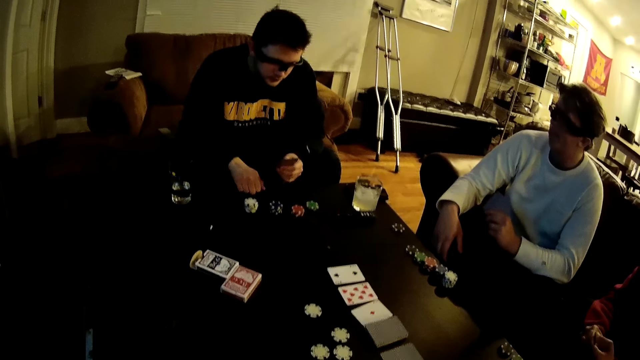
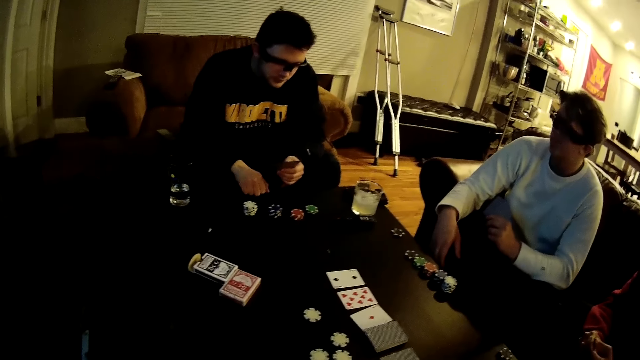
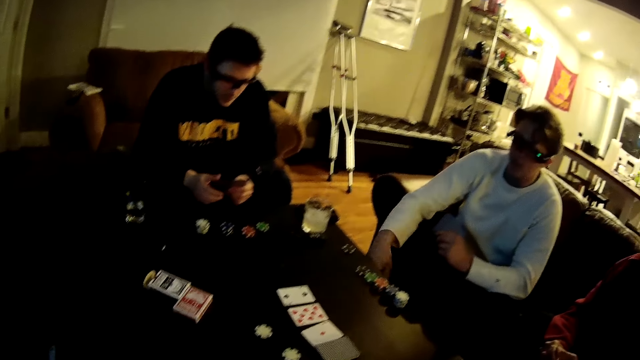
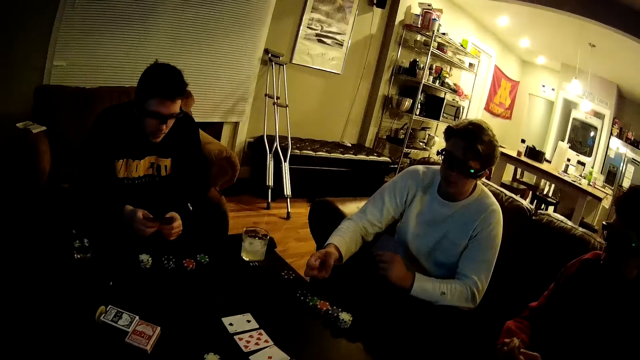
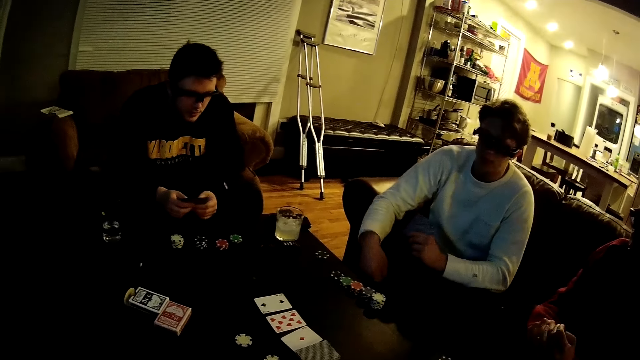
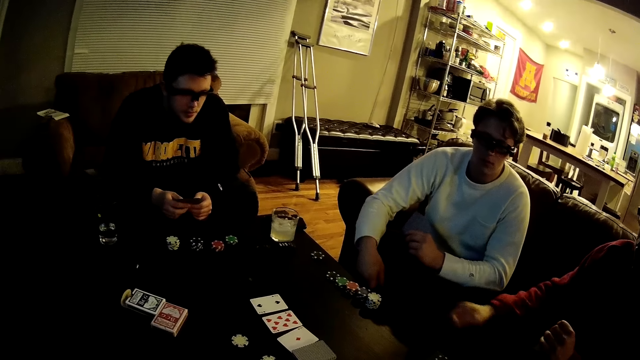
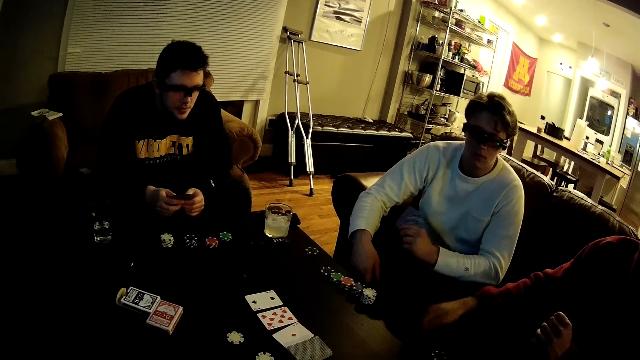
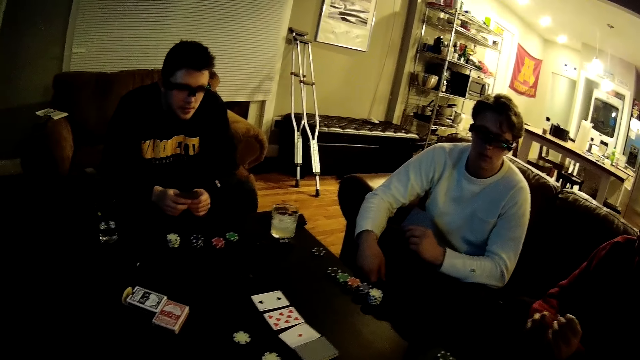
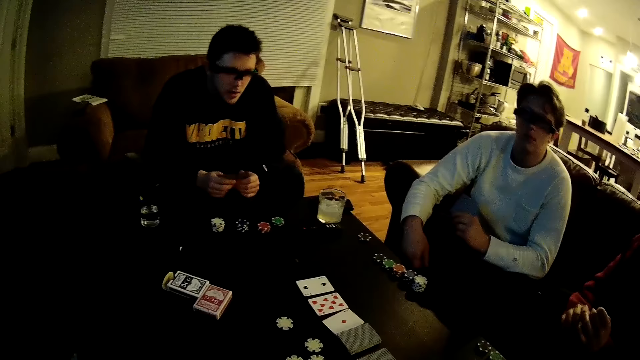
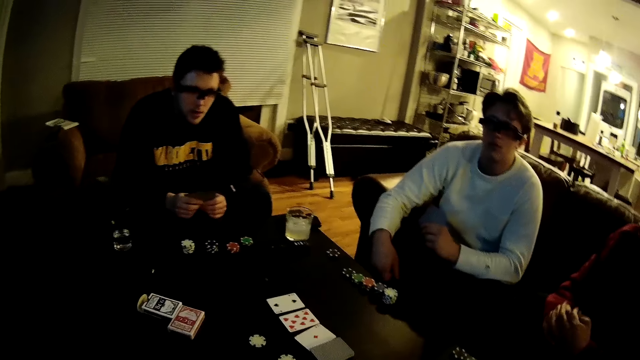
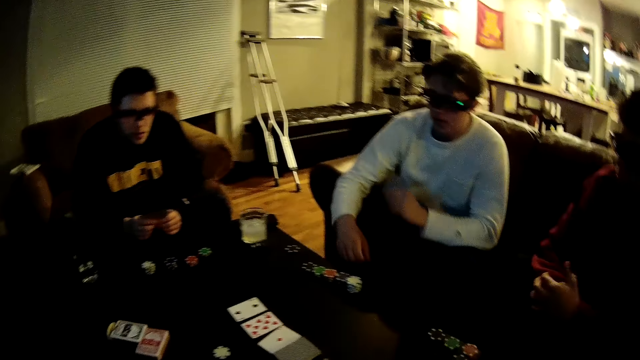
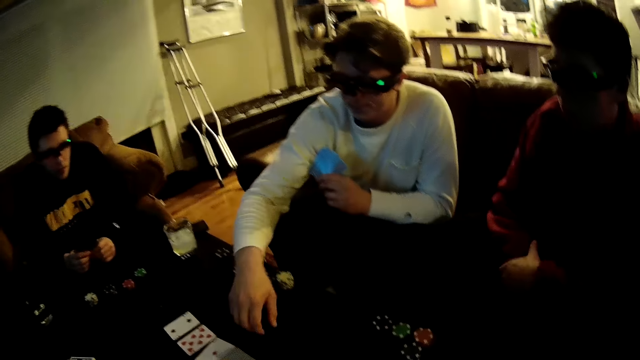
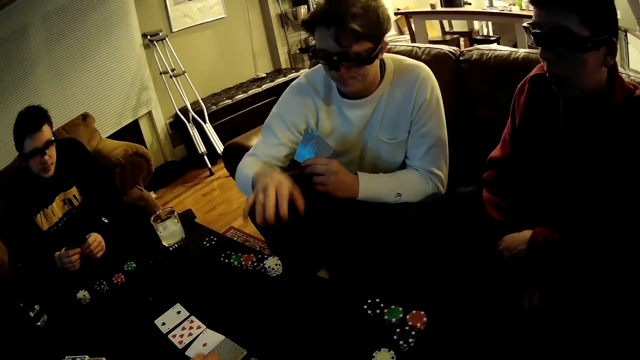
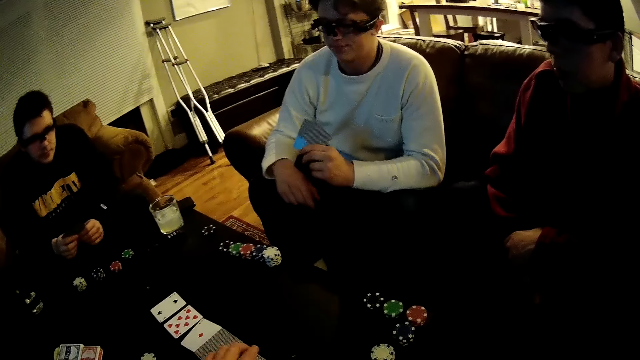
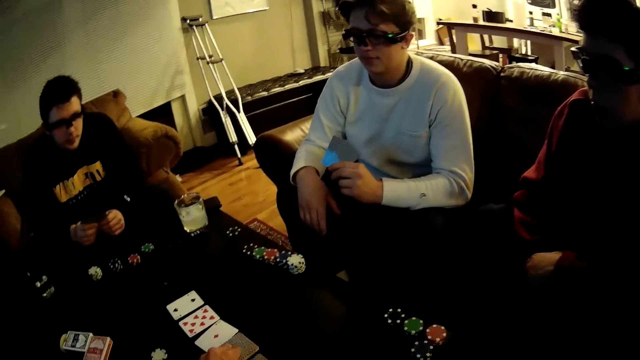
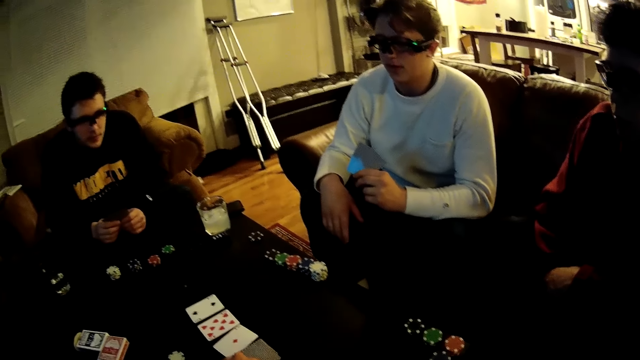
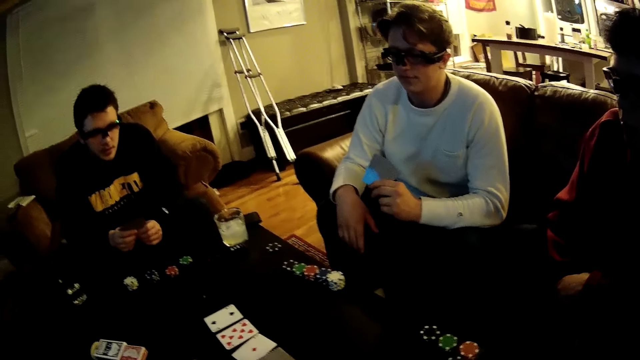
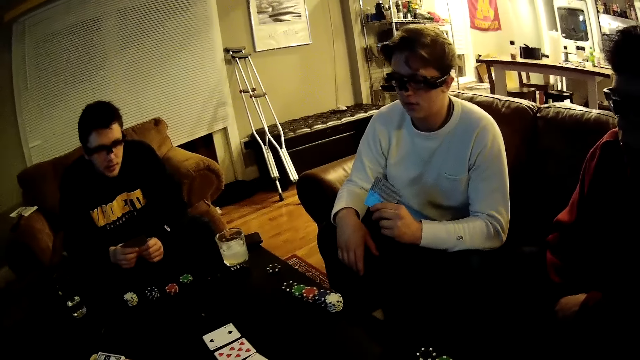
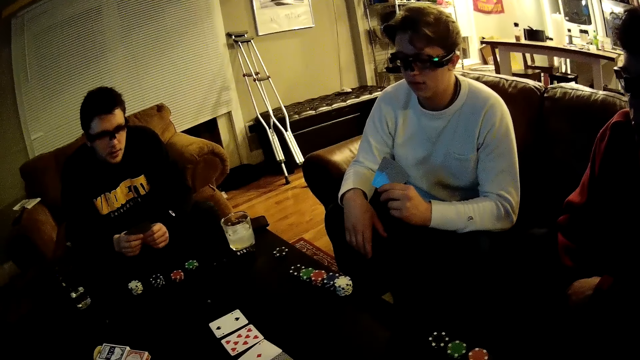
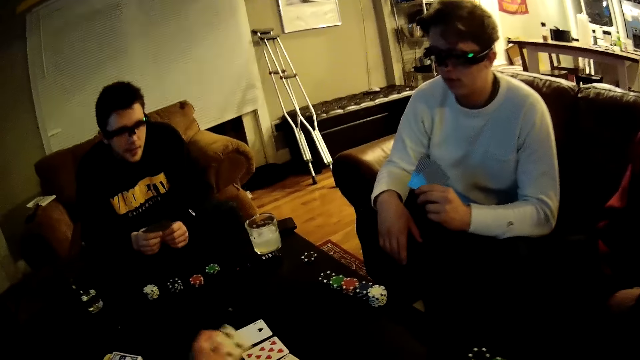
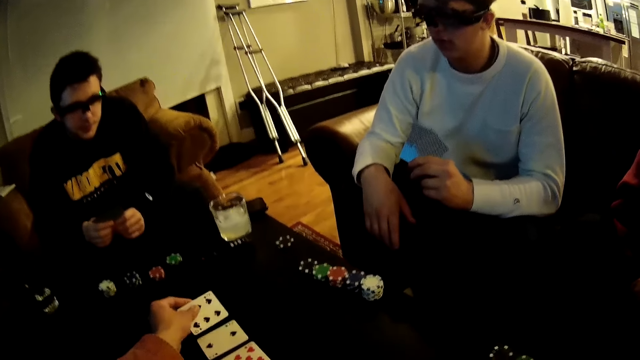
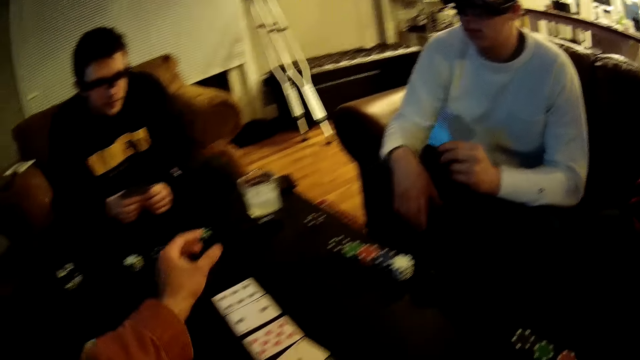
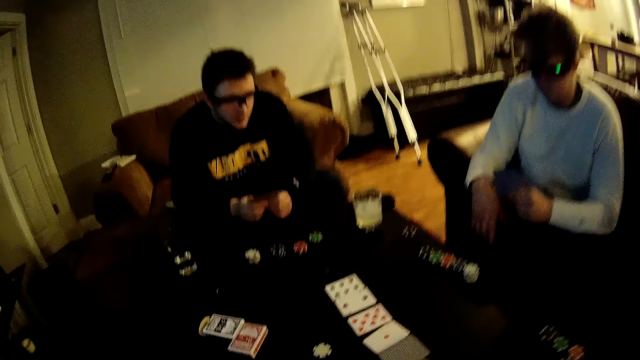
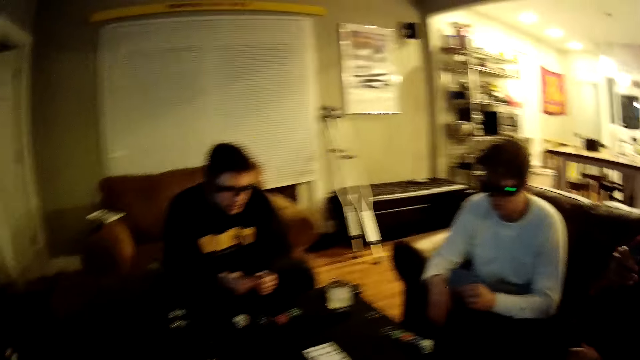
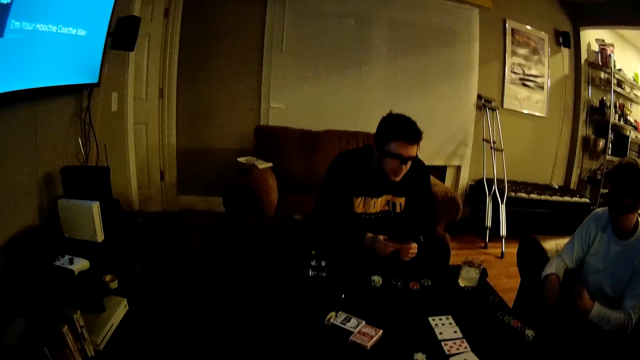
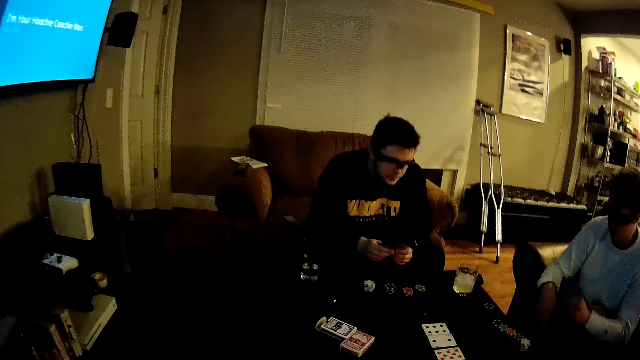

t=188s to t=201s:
A man knocks the table with the hand. The man talks to another man. The second man knocks the table with his right hand. The second man talks to the camera wearer. A third man knocks the table with his right hand. The second man talks to the camera wearer. The camera wearer picks up a card from the table with his left hand. He talks to the second man. The second man talks to the camera wearer. The camera wearer drops the card on the table with his left hand.

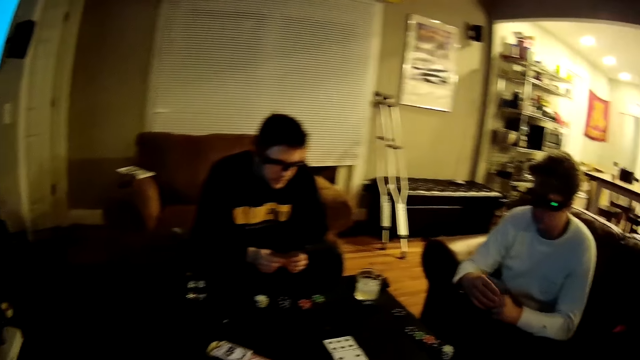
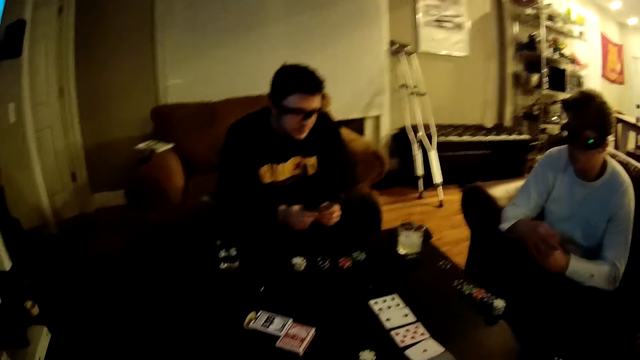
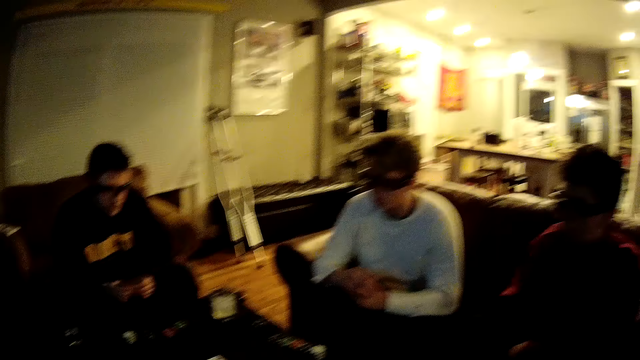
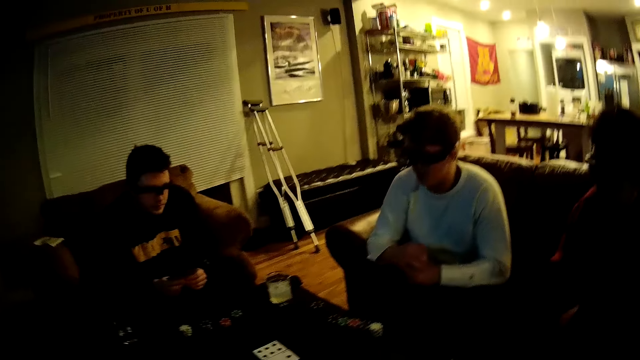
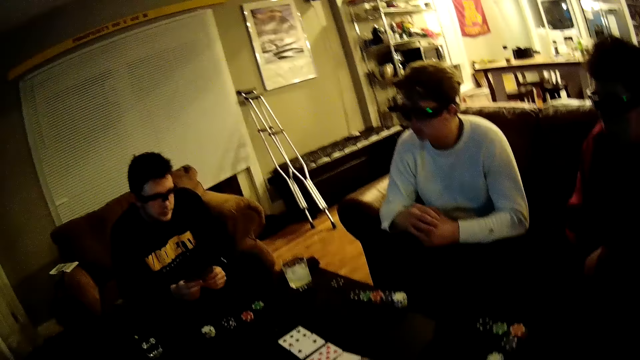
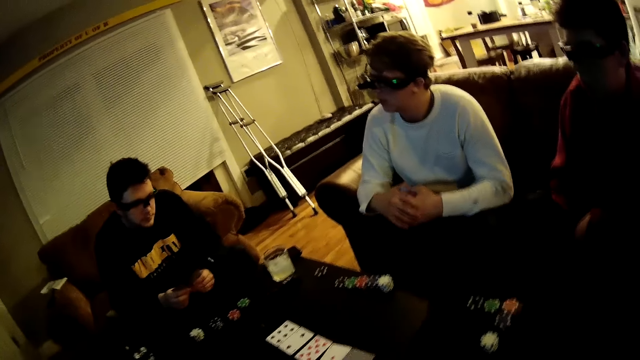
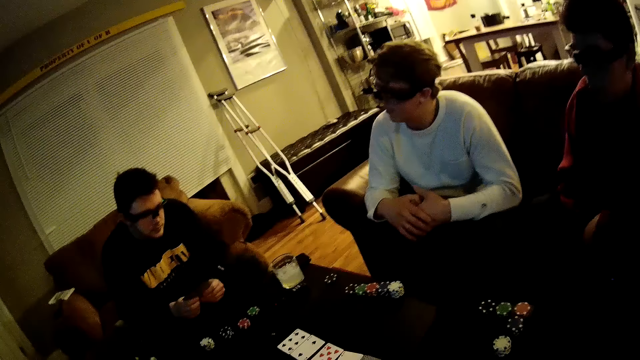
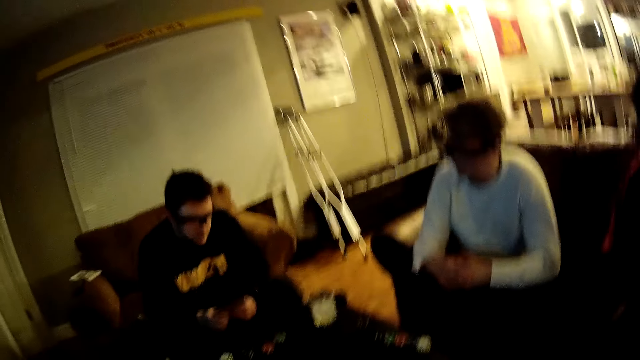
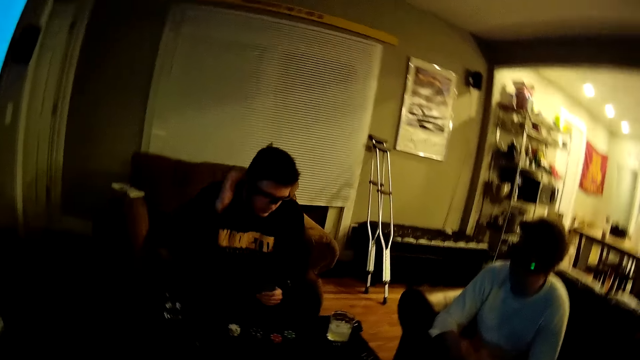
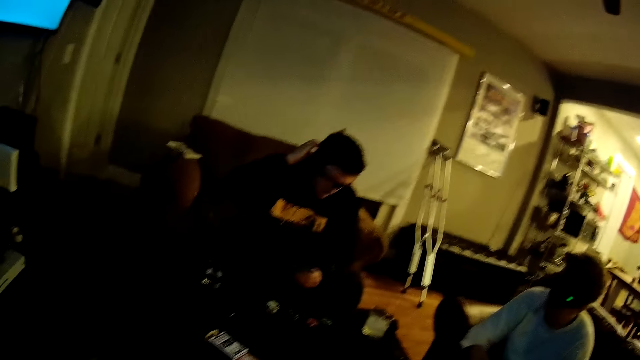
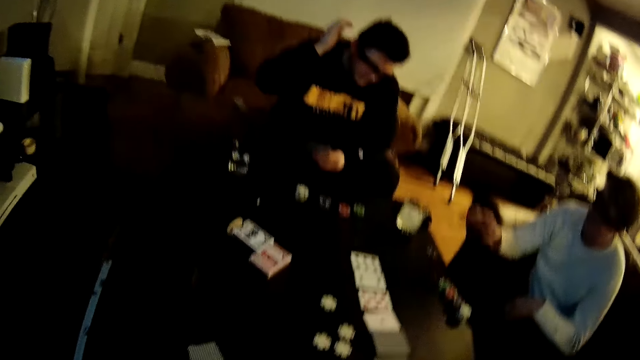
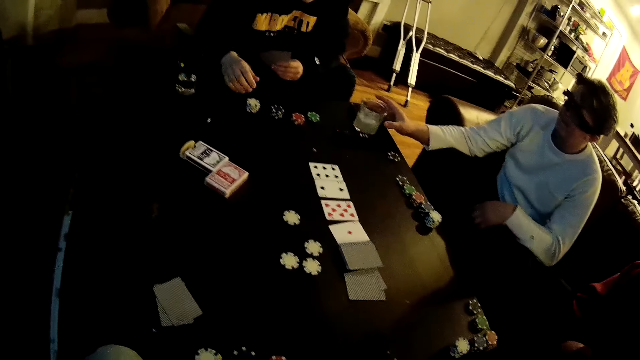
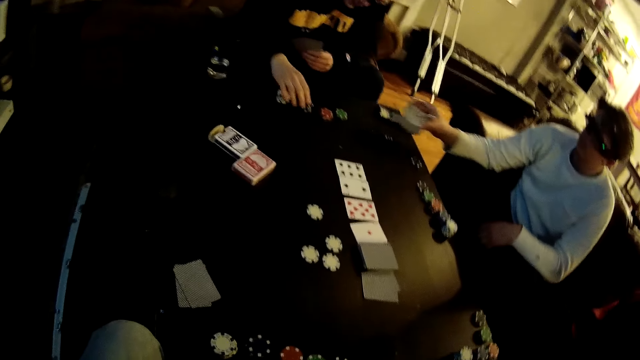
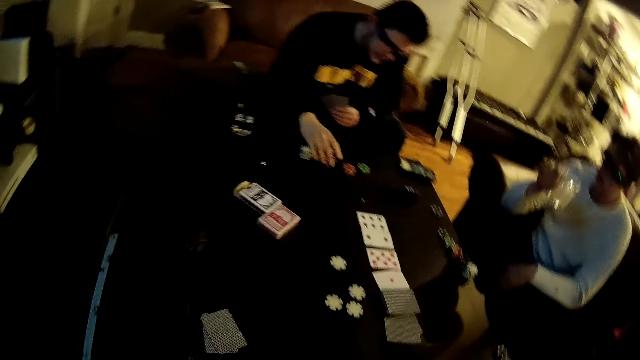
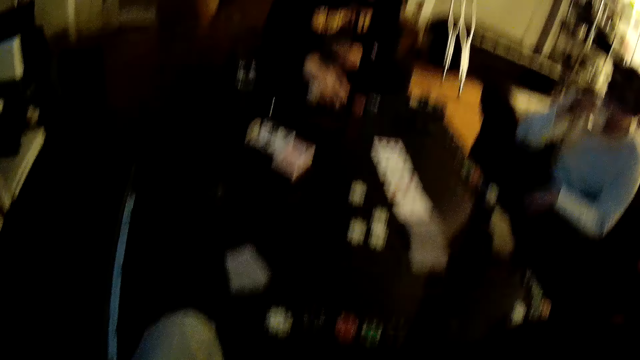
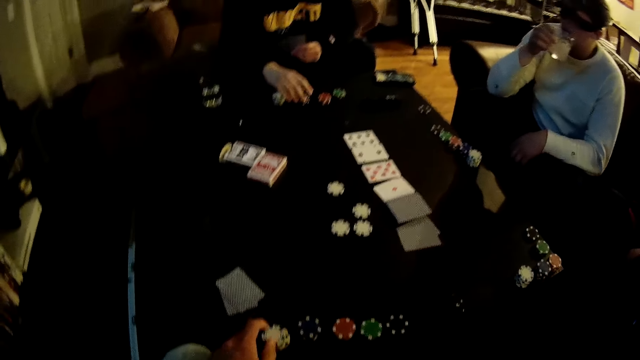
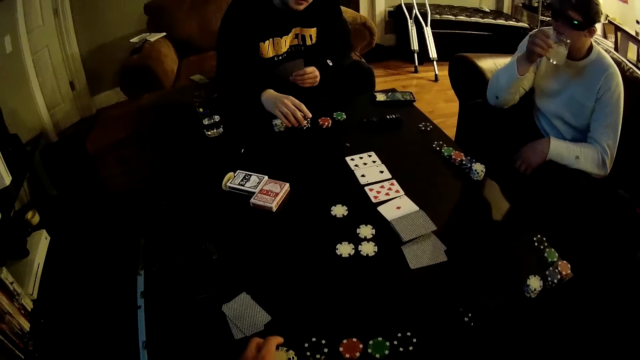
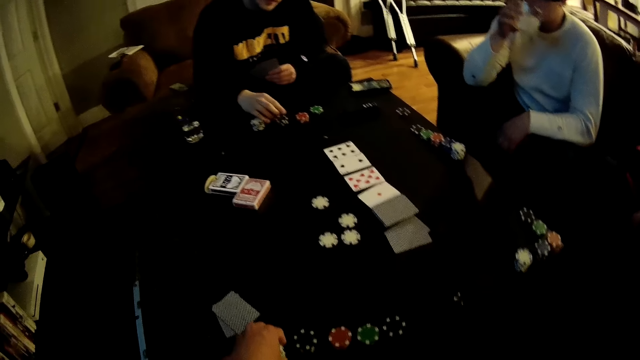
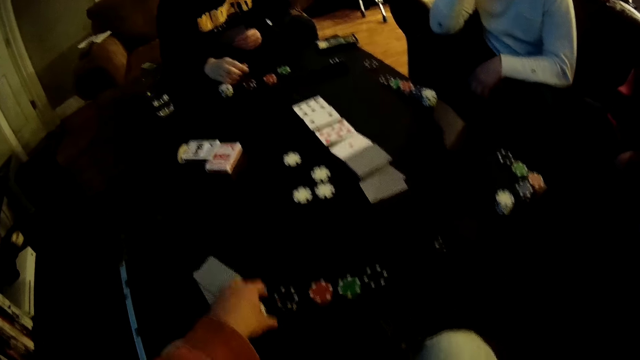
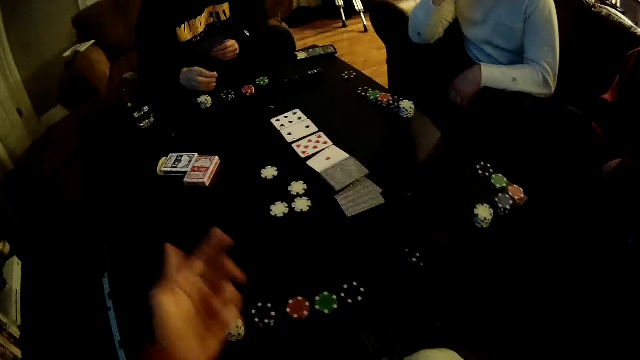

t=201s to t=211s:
A man sings. The man talks to another man. The other man scratches his head with his right hand. The first man picks up the cup of juice on the table with his right hand. The other man talks to the camera wearer. The first man drinks from the cup in his right hand. The other man touches the dice on the table. The camera wearer talks to the other man and touches the dice on the table. He adjusts the poker chip stack on the table with his left hand. He interacts with the other man.
